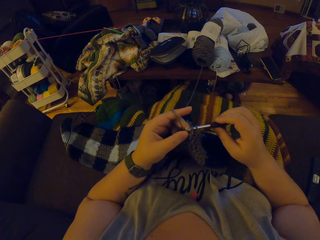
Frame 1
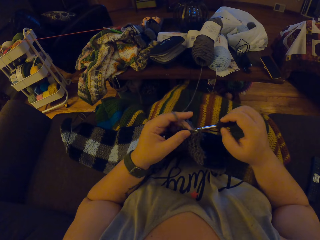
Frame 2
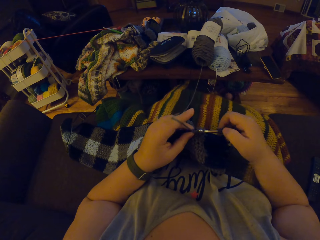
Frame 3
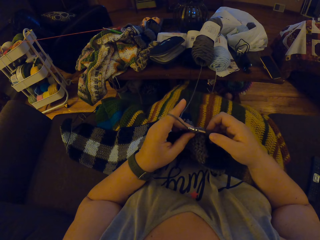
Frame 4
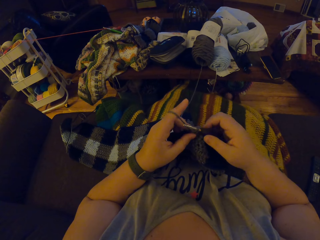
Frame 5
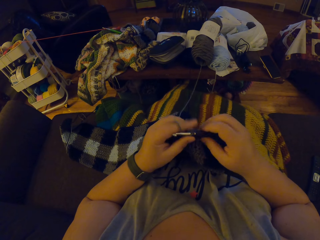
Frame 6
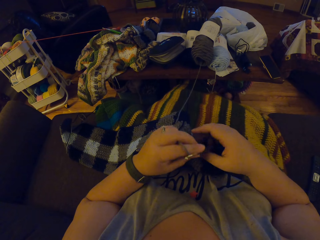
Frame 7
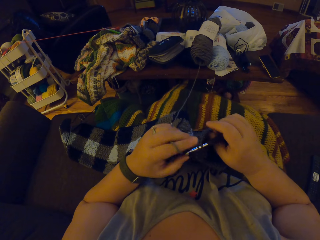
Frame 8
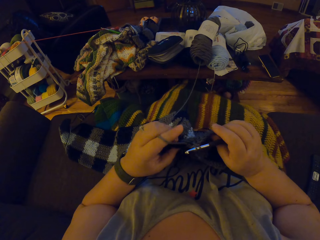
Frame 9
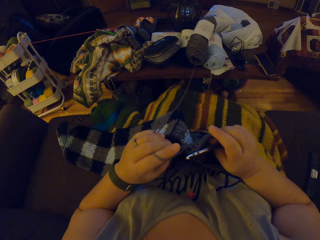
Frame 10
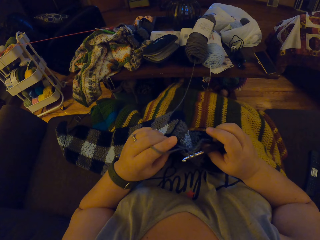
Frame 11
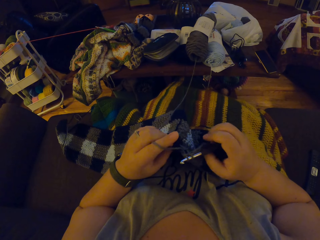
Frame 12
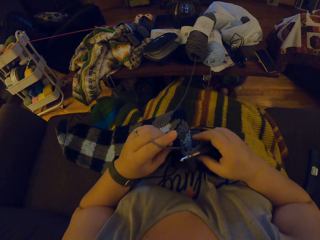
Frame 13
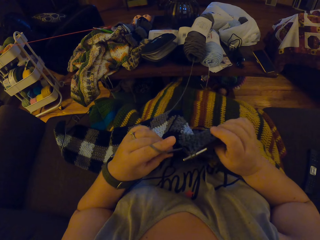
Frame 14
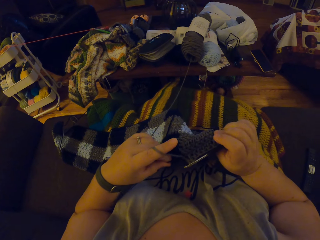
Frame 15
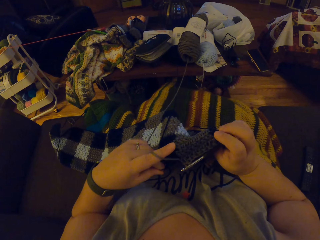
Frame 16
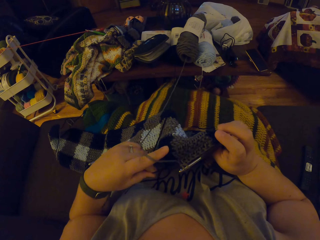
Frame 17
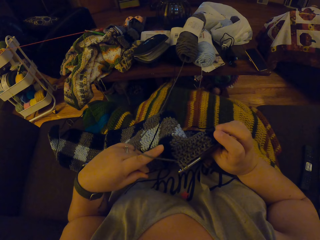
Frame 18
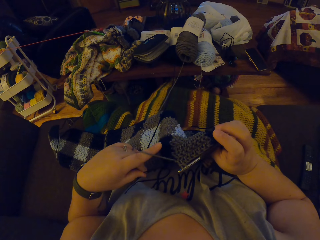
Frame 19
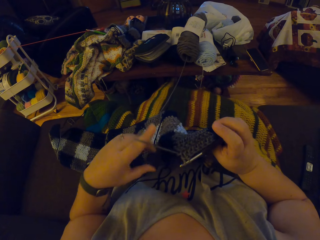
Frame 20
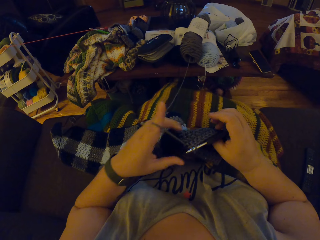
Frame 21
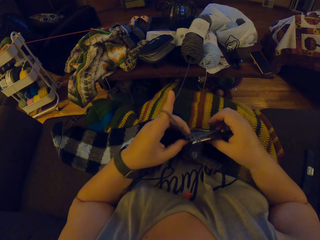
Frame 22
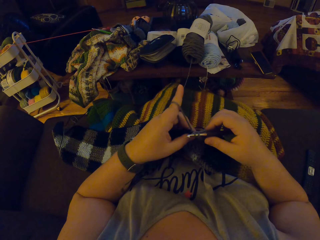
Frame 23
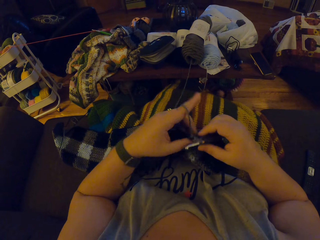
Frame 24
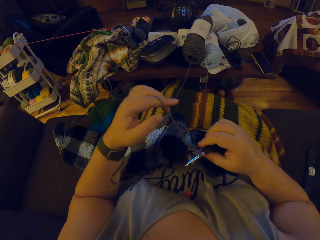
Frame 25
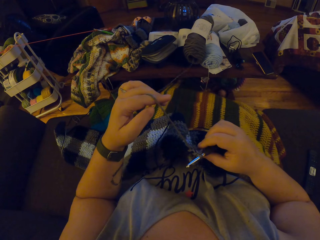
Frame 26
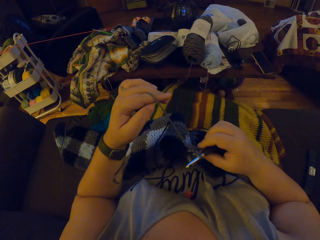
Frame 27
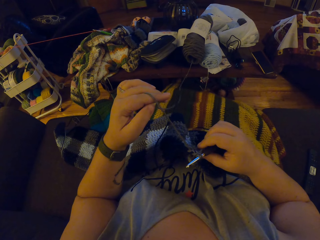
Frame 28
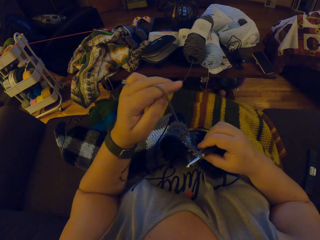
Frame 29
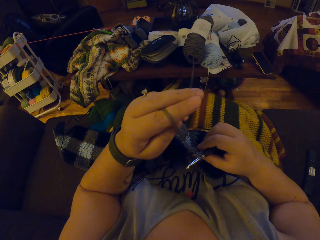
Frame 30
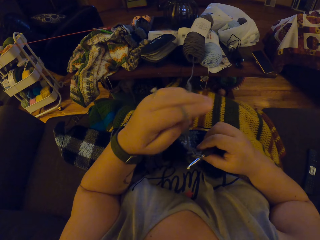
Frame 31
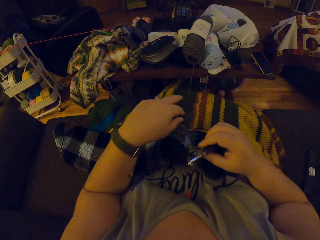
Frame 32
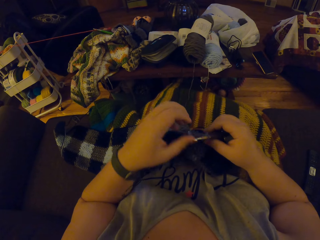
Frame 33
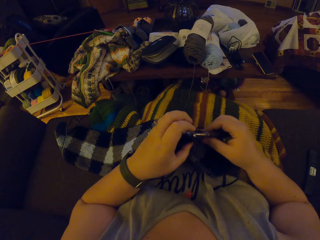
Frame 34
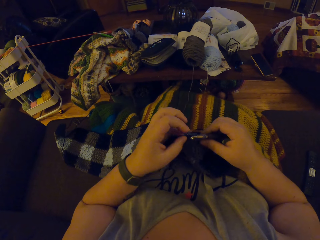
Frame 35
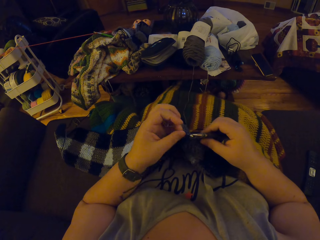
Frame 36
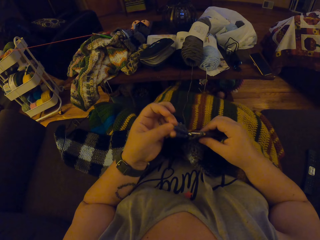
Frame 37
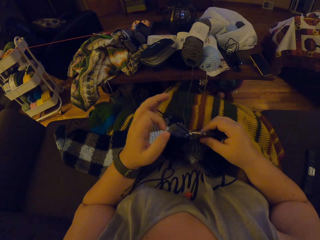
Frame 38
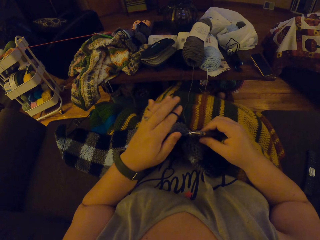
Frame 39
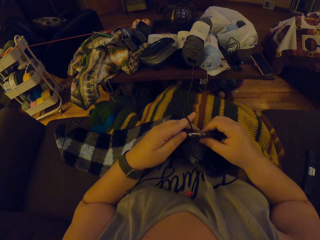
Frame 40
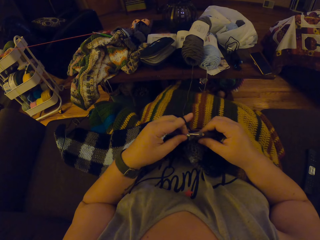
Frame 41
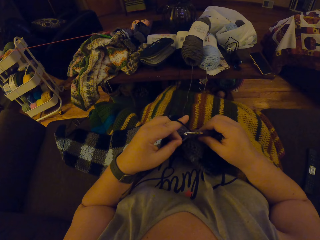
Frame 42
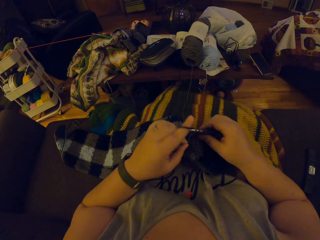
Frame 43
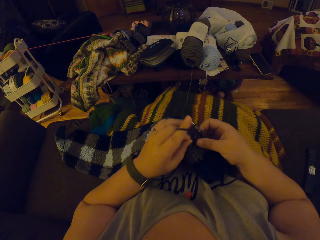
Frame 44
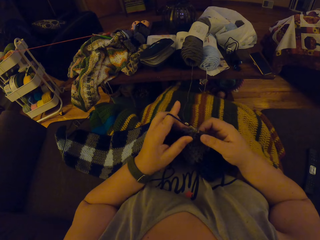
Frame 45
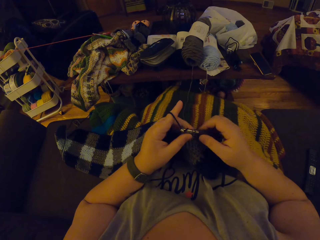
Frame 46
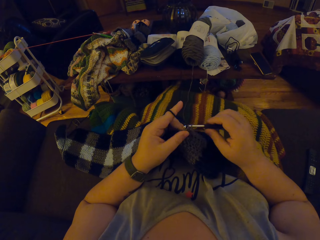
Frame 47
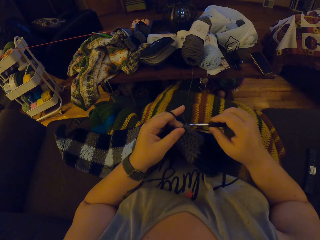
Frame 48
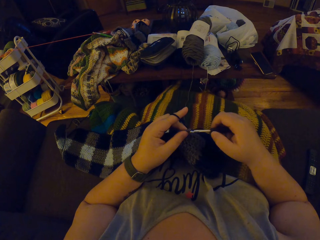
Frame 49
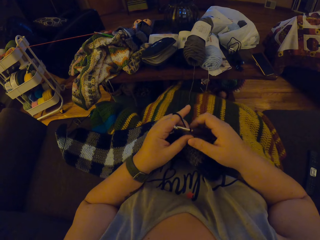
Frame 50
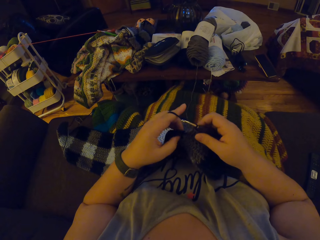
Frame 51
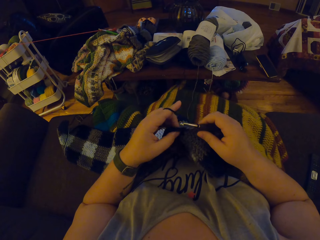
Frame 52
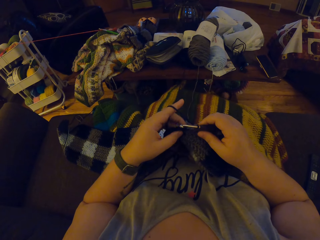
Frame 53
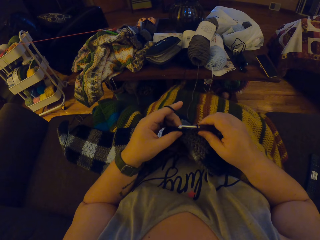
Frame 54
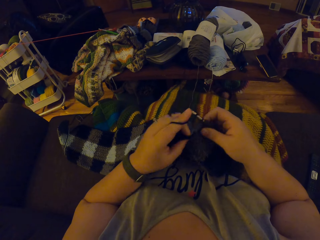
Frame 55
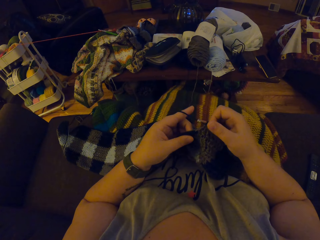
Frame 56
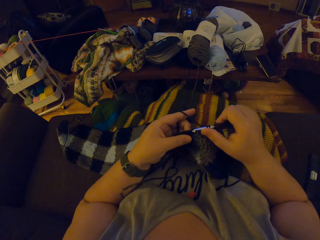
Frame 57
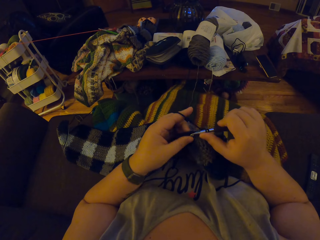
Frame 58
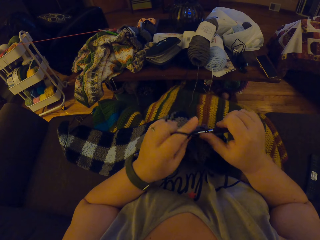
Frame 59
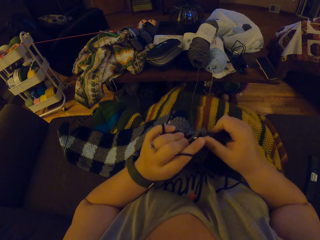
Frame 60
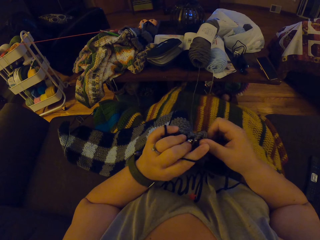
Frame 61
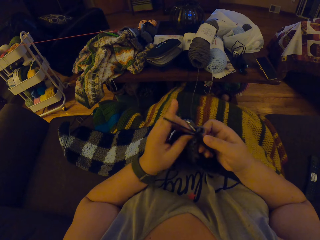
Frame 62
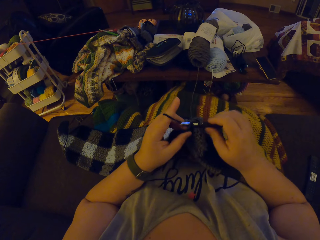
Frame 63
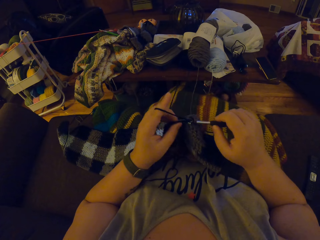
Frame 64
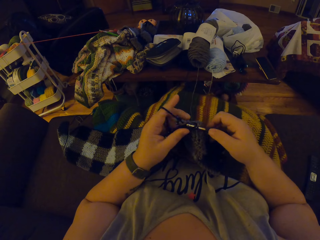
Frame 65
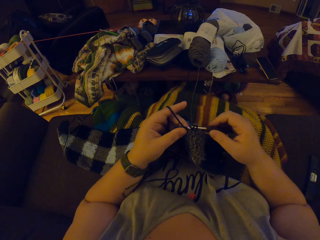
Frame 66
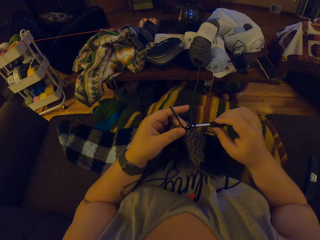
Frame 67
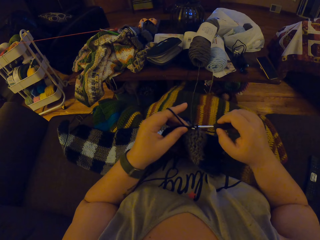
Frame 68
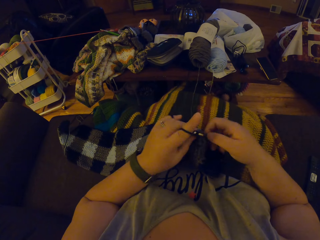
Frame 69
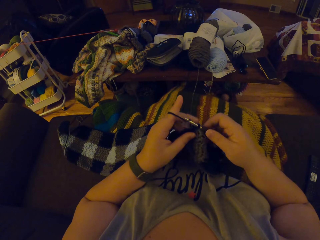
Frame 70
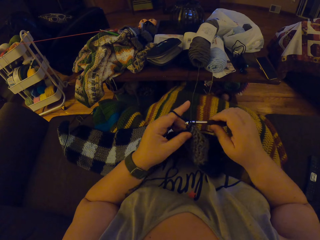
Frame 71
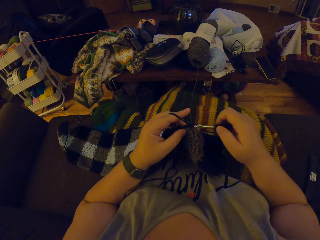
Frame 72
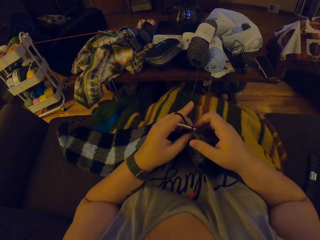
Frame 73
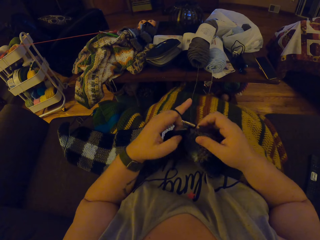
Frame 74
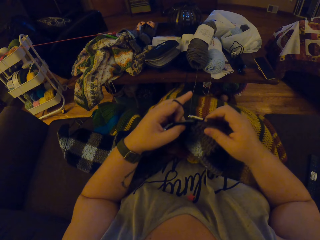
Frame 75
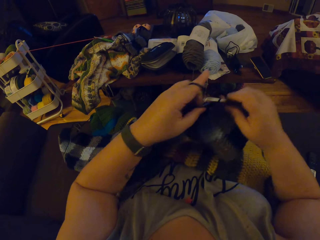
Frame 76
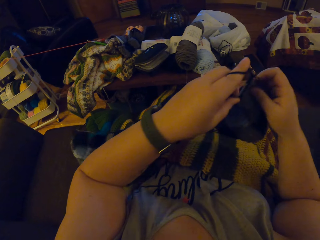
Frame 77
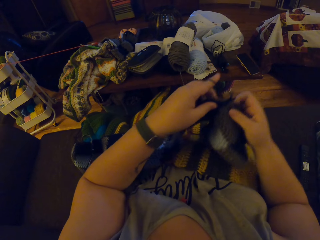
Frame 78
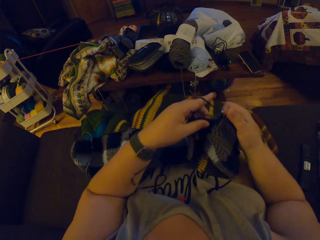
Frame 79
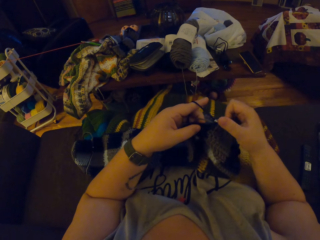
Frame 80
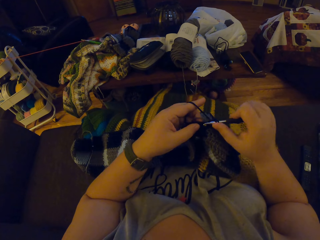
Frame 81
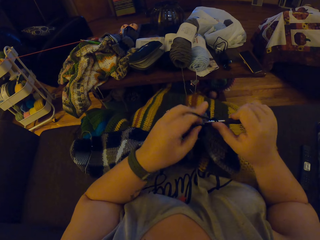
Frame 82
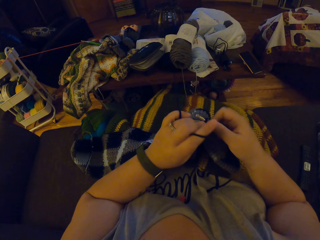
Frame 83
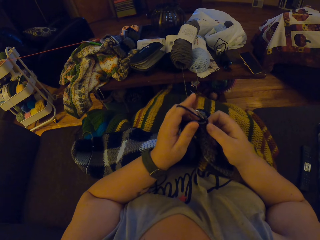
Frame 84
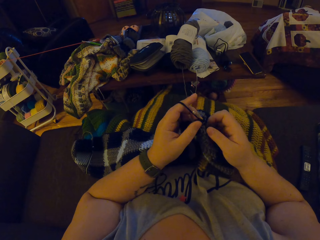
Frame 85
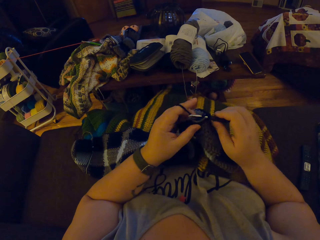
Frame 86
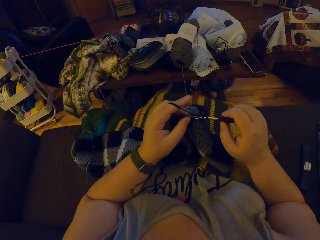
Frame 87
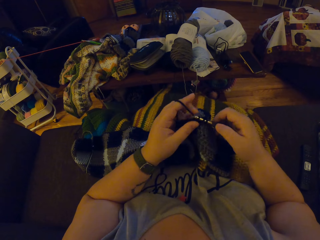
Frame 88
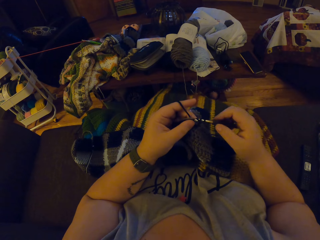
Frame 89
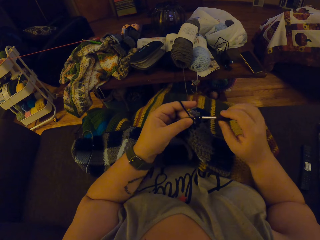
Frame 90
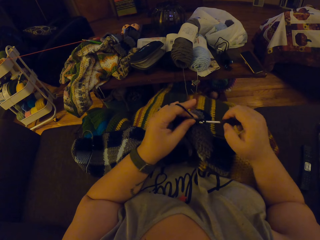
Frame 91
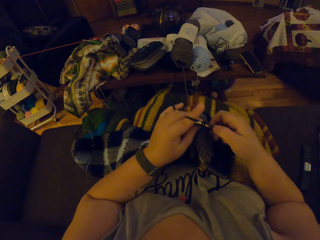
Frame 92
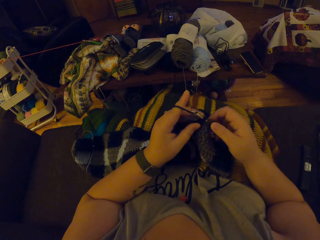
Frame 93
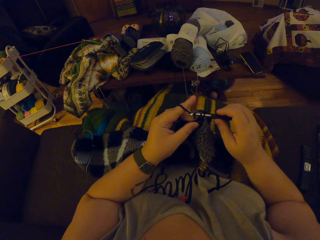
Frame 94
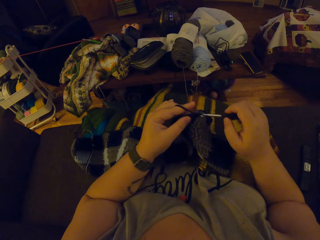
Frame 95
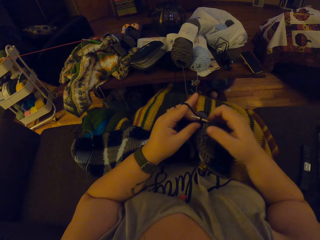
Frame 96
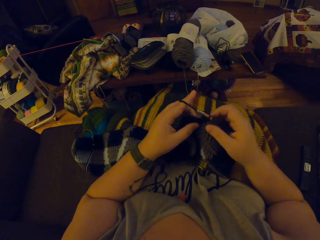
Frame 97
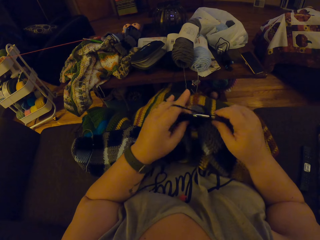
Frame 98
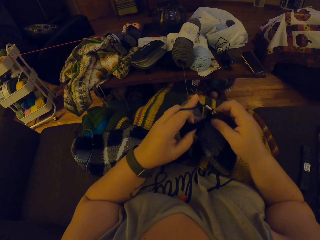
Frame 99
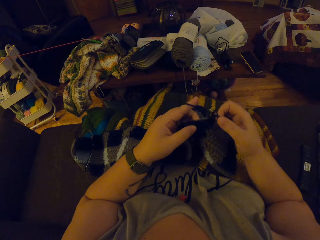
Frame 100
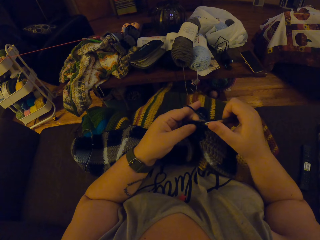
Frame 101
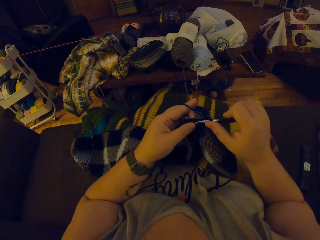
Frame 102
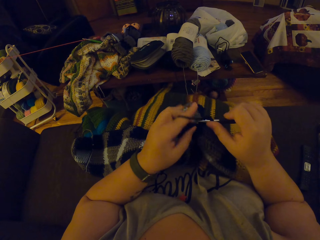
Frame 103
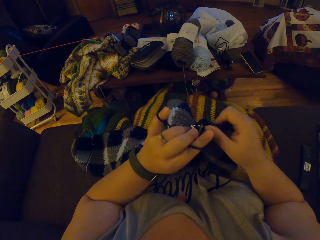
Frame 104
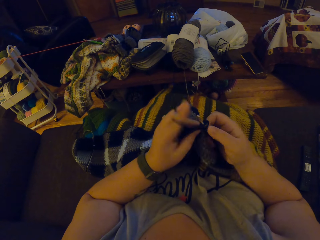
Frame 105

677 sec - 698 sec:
The camera wearer straightens the thread. They touch the scarf. They straighten the thread. They put the thread on the lap. They touch the thread. They touch the scarf. They knit the scarf. They adjust the crochet and crochet a yarn with a crochet hook.
